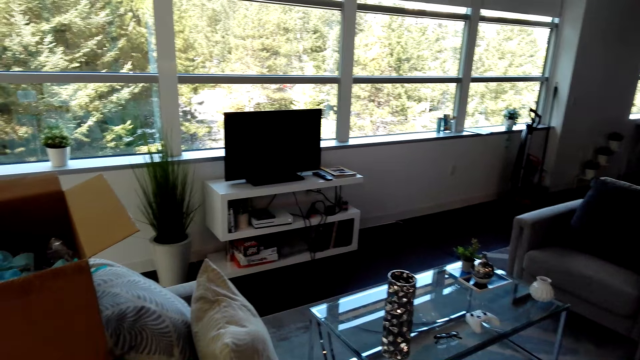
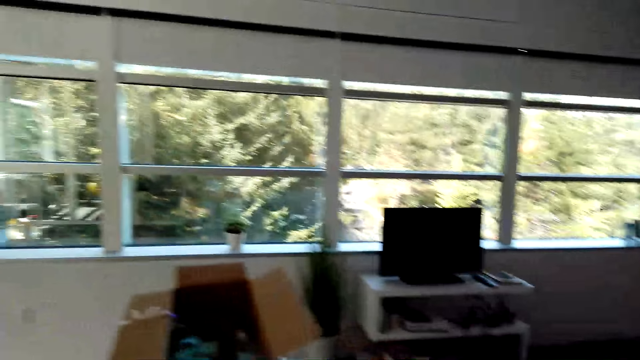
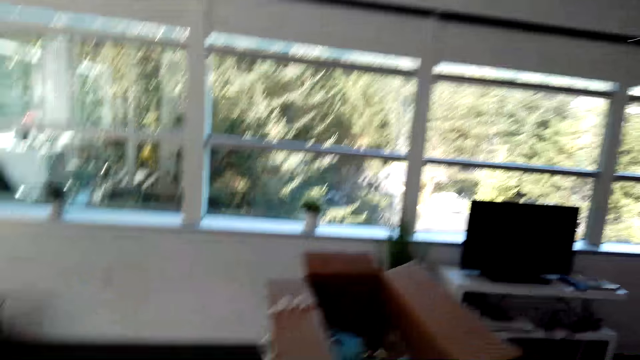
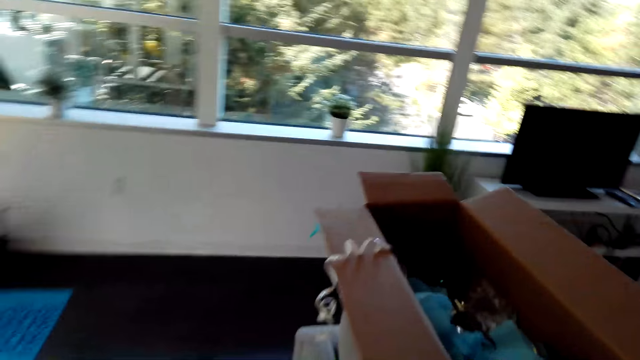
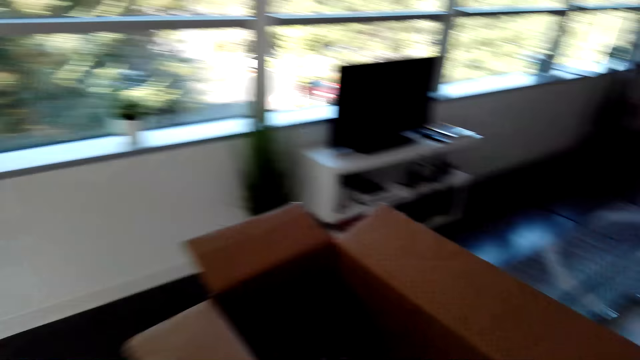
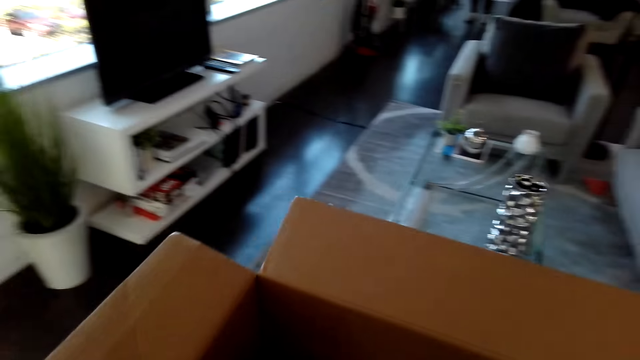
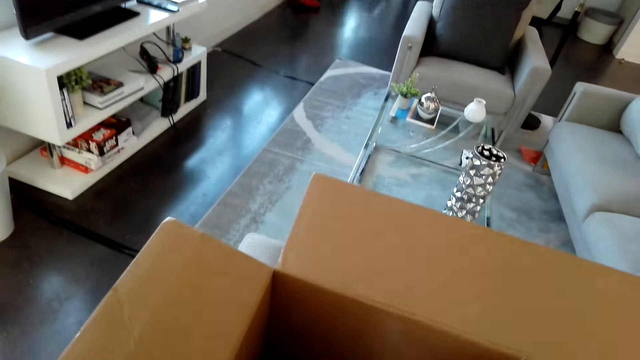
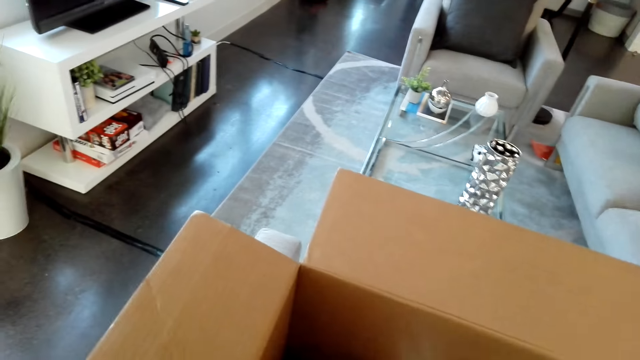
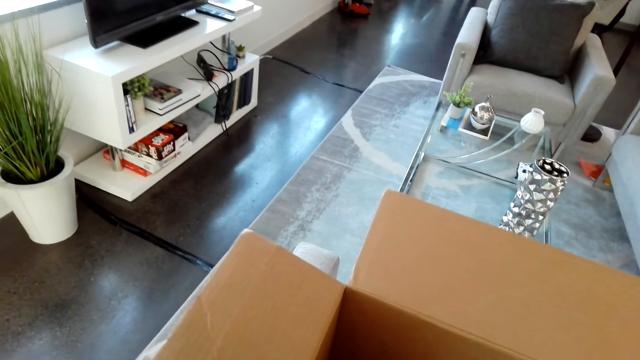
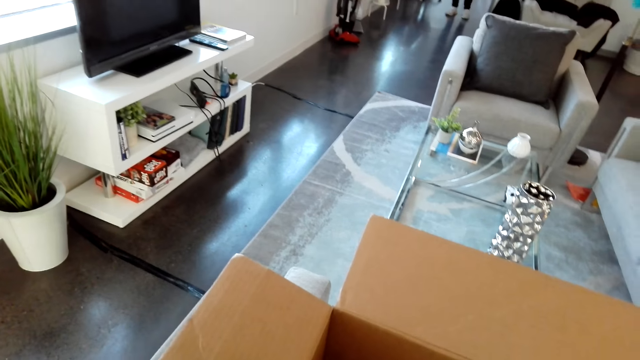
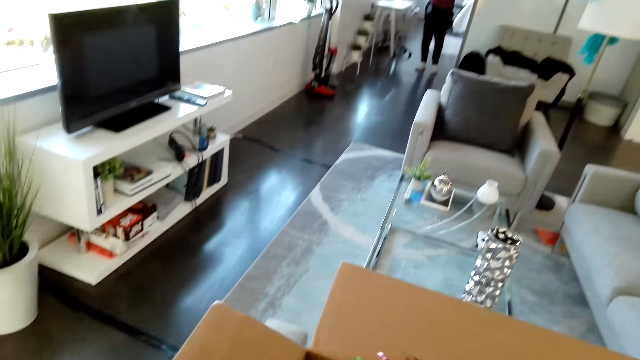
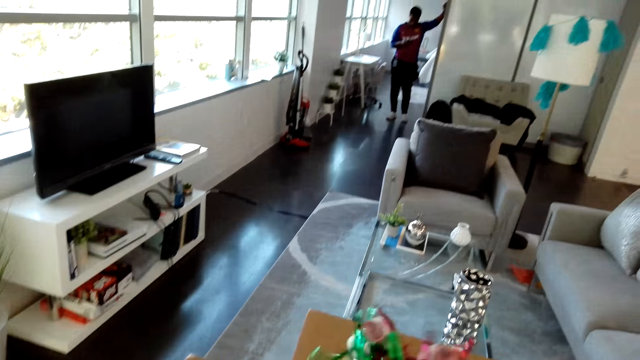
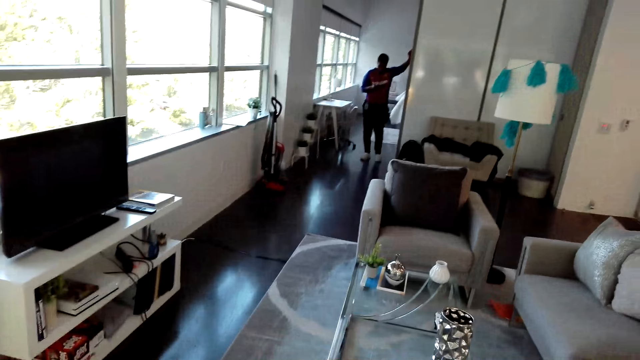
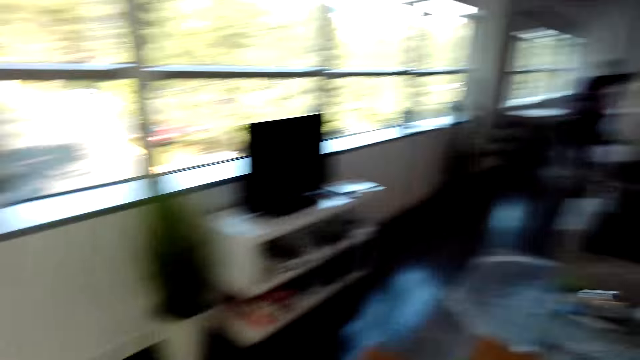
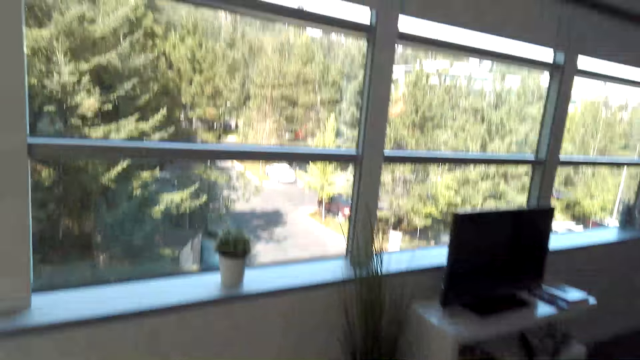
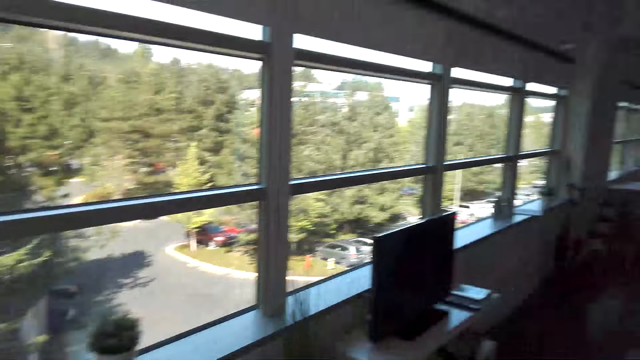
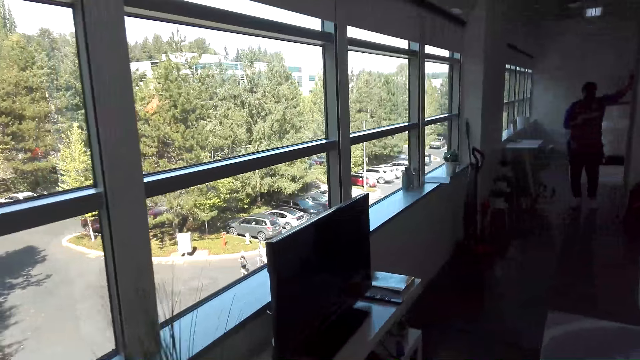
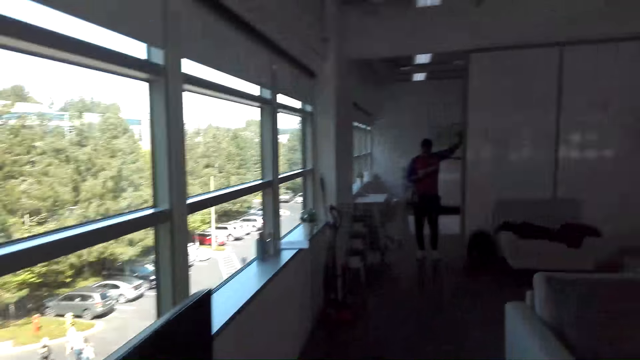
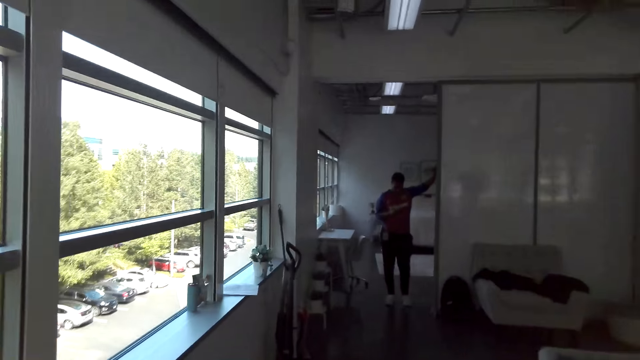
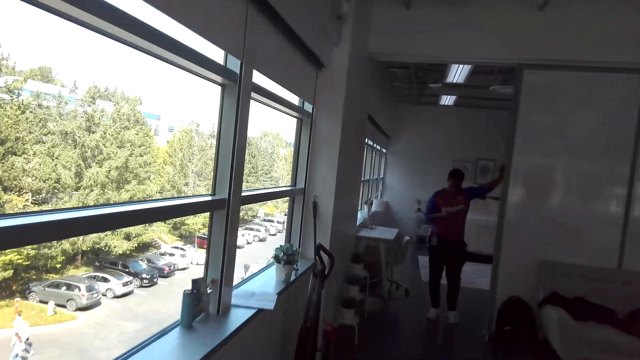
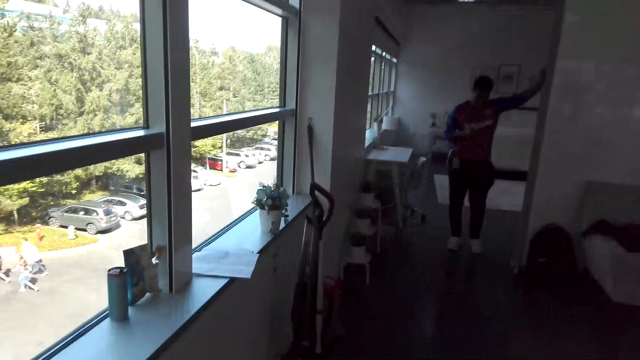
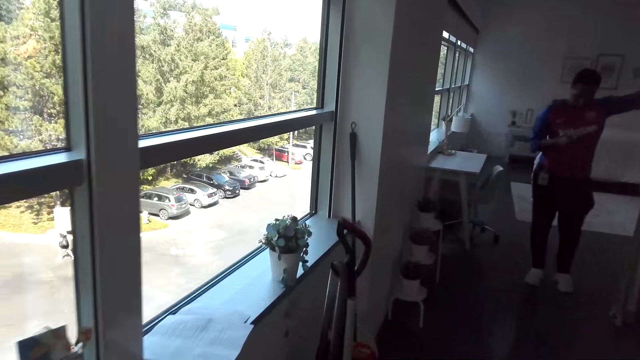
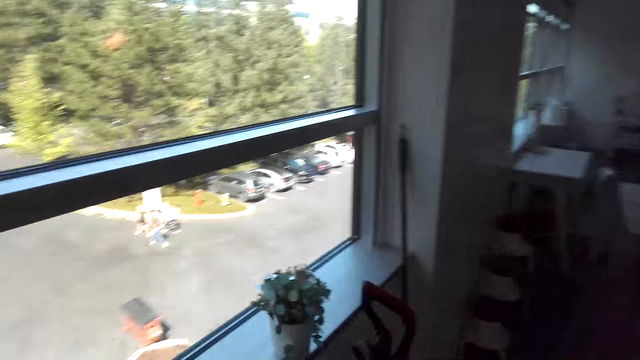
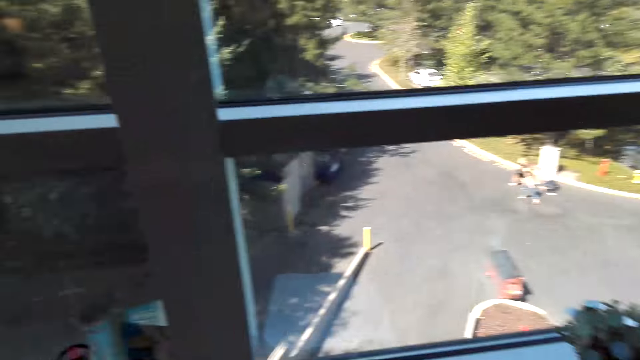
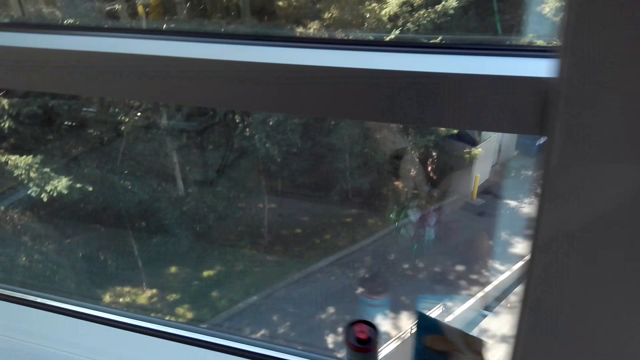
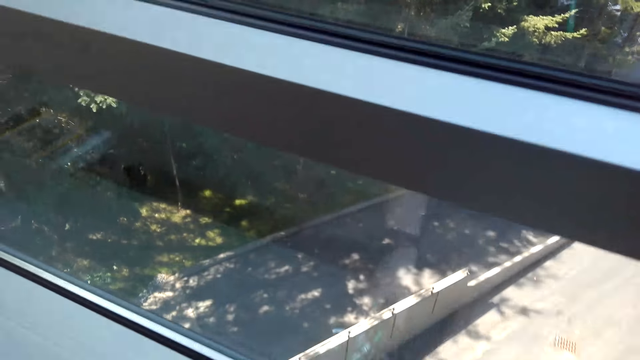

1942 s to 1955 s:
The camera wearer picks up decoration ribbons. They walk in the house. A man stands in the house.

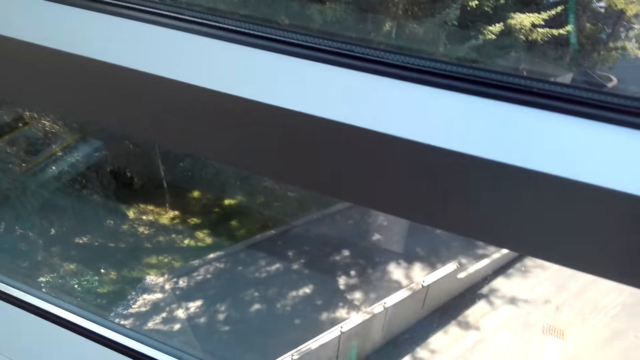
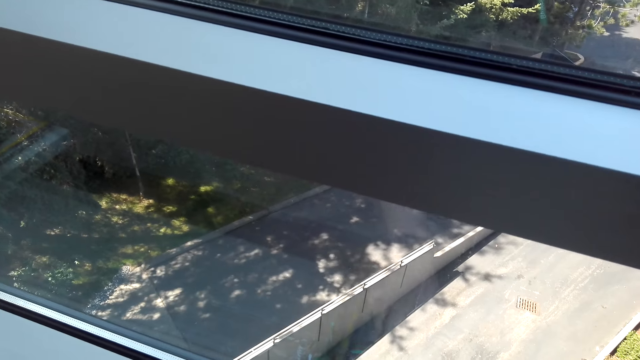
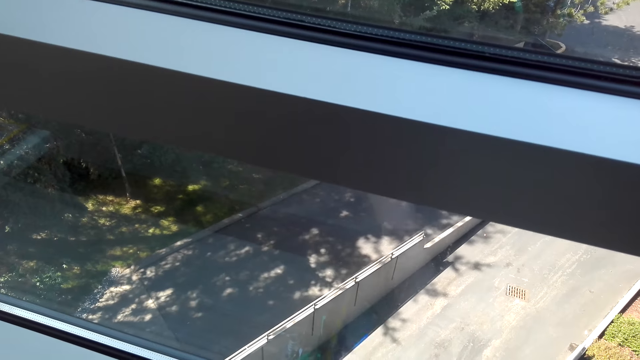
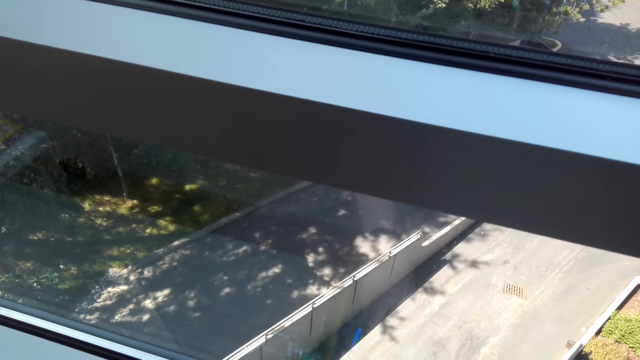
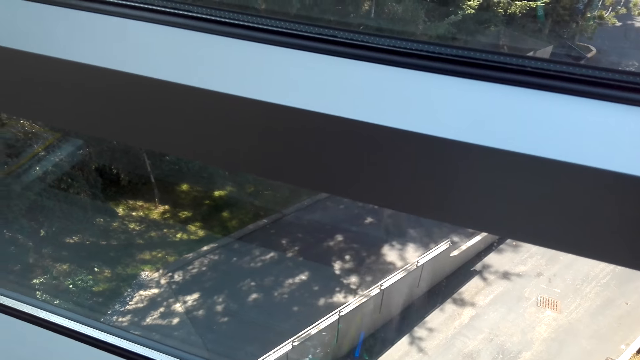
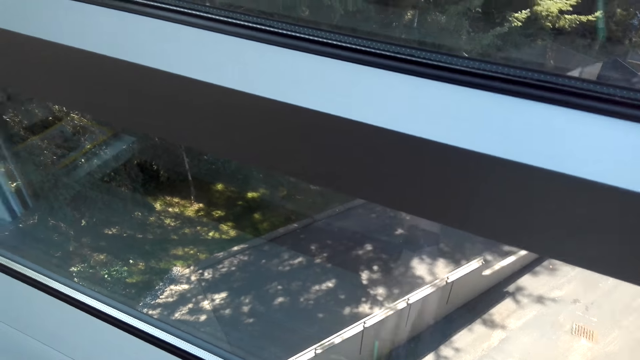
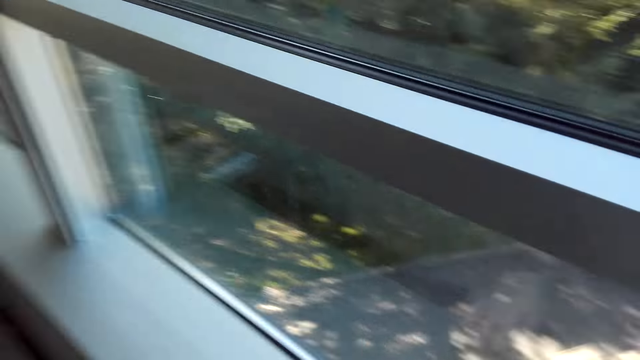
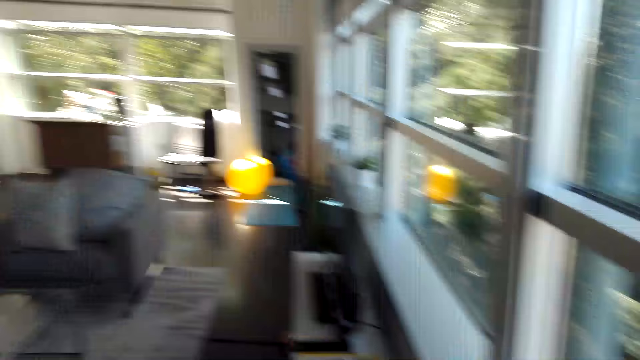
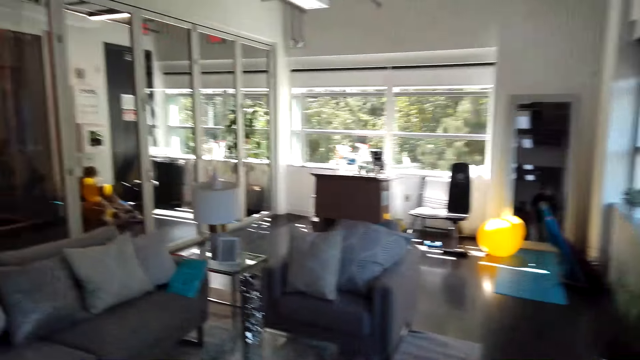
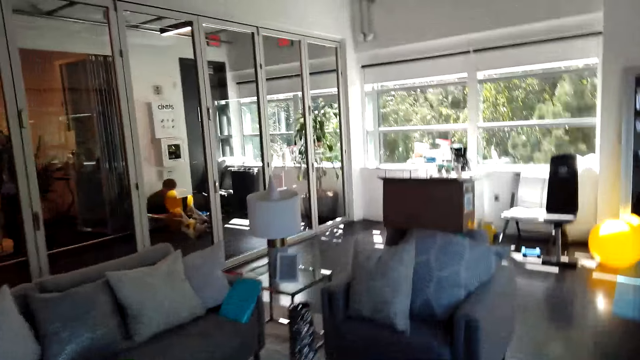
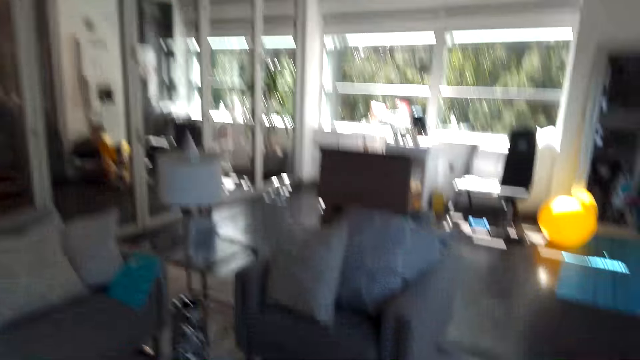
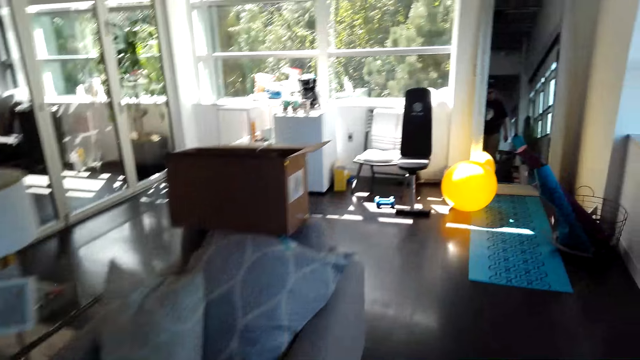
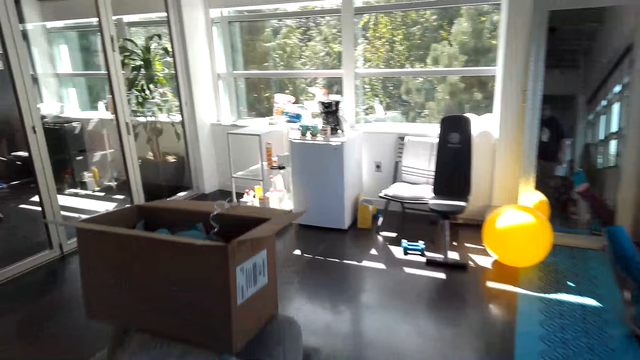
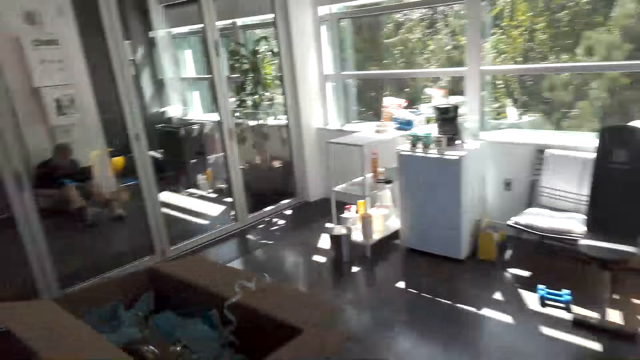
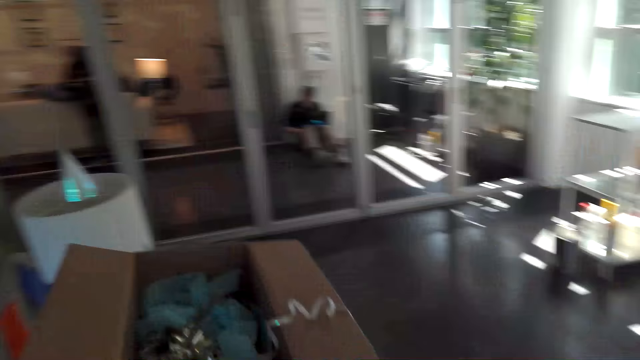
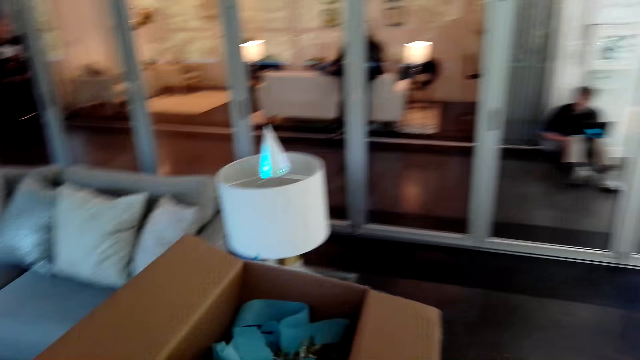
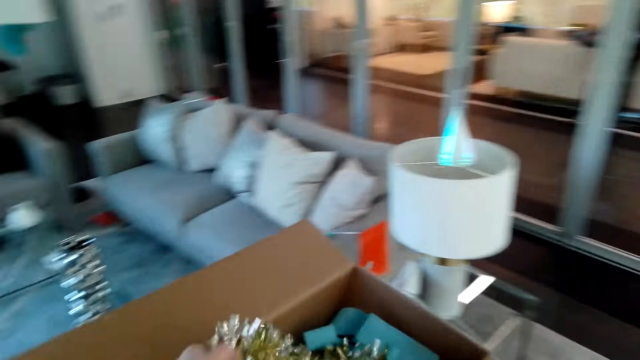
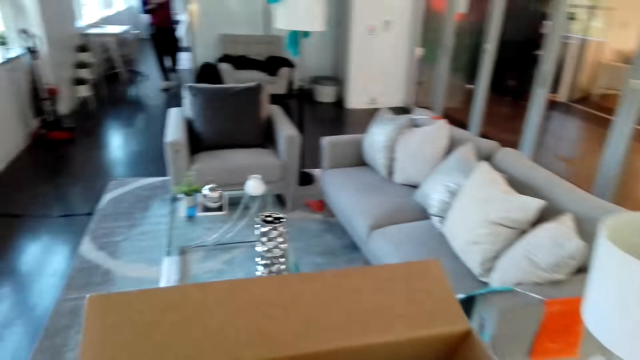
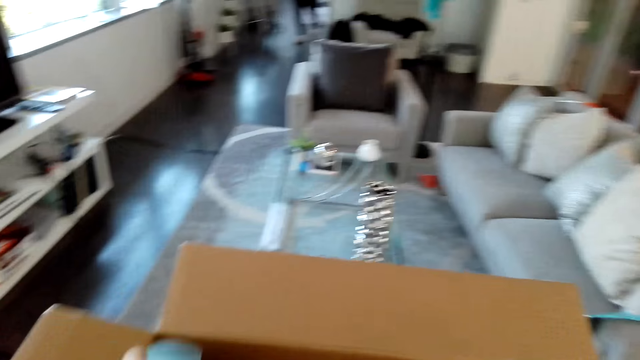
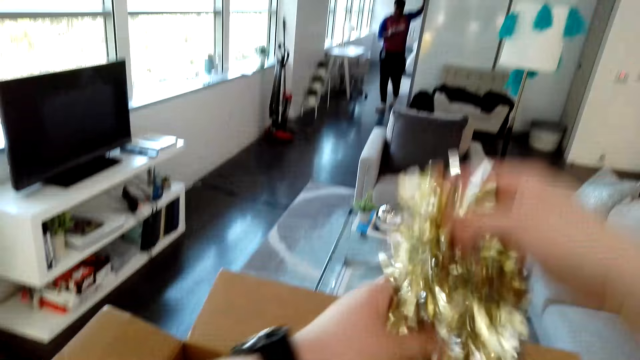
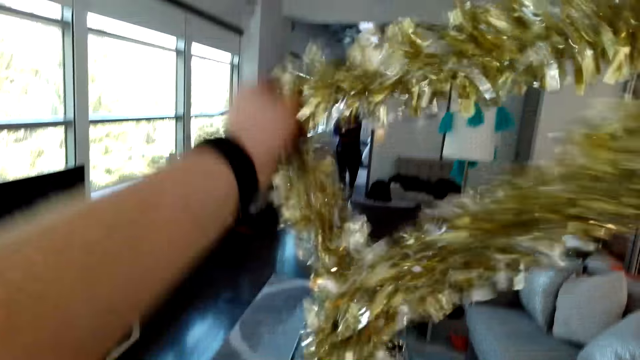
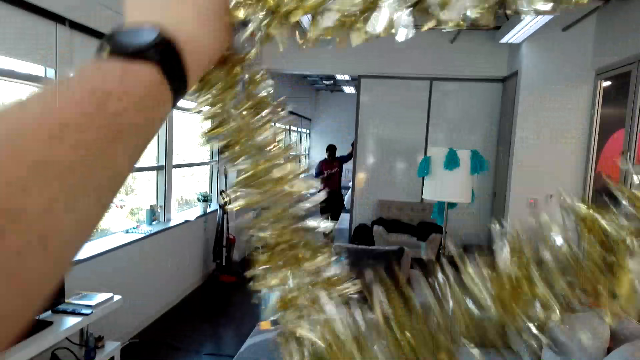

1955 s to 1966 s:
The camera wearer picks up decoration ribbons.
